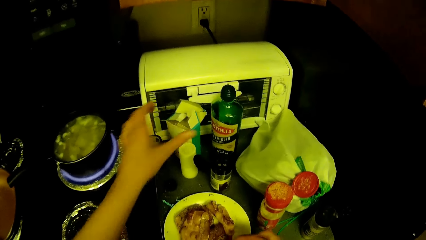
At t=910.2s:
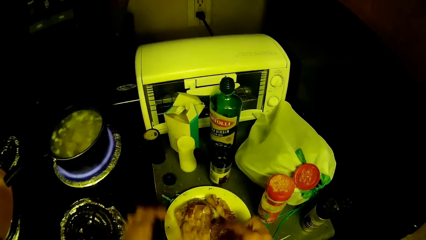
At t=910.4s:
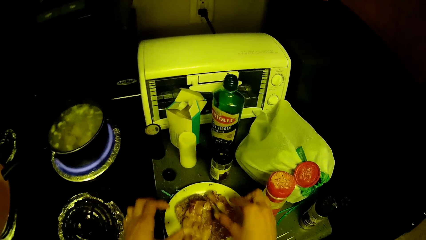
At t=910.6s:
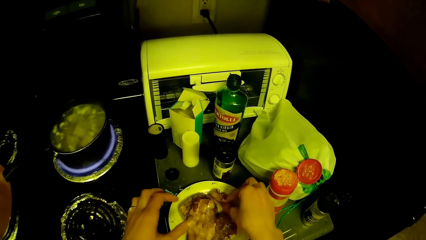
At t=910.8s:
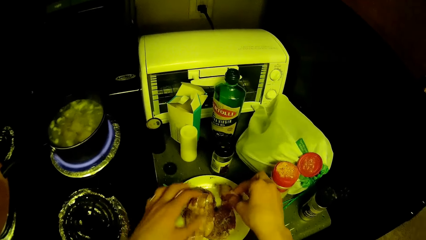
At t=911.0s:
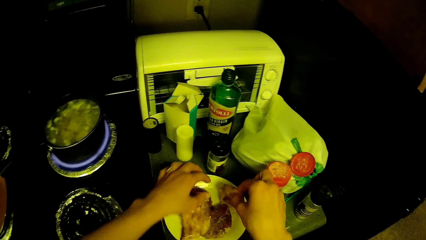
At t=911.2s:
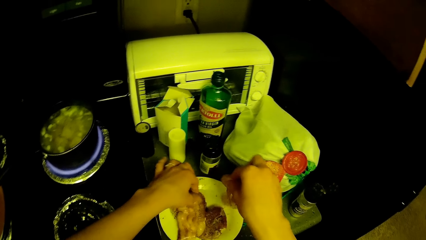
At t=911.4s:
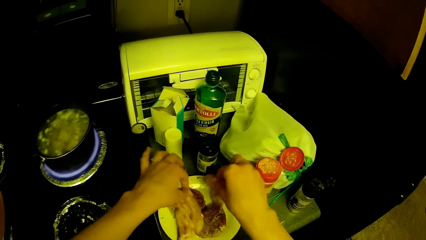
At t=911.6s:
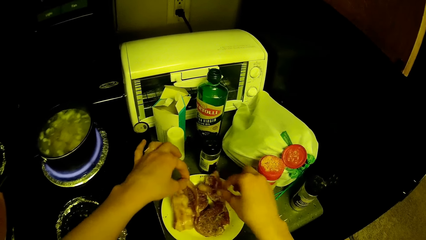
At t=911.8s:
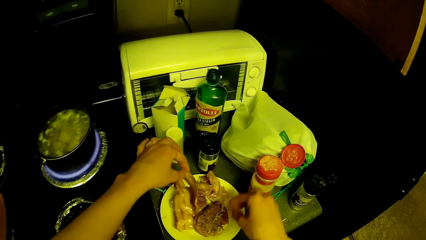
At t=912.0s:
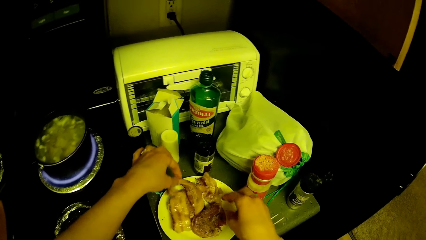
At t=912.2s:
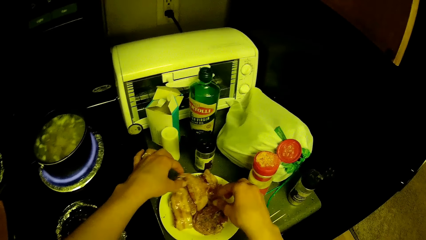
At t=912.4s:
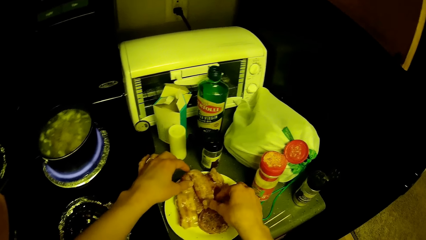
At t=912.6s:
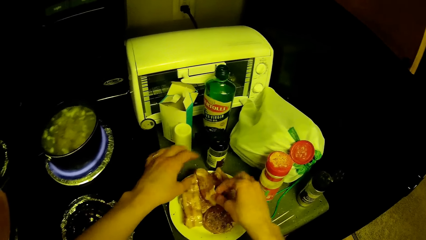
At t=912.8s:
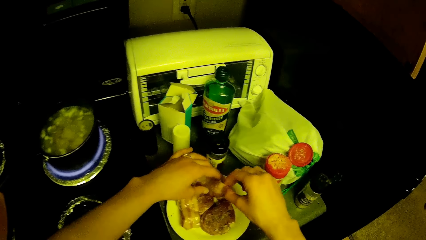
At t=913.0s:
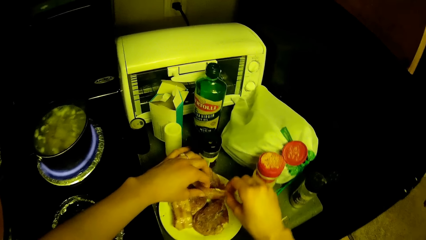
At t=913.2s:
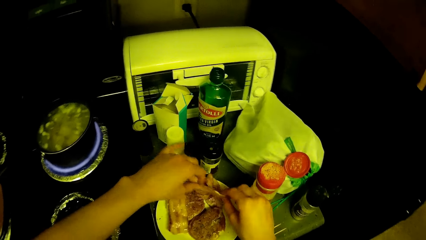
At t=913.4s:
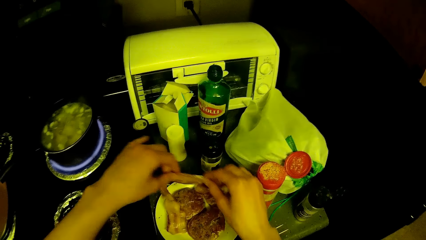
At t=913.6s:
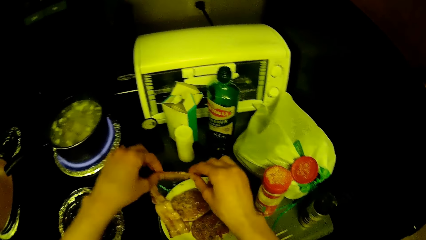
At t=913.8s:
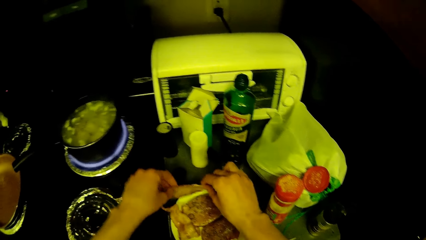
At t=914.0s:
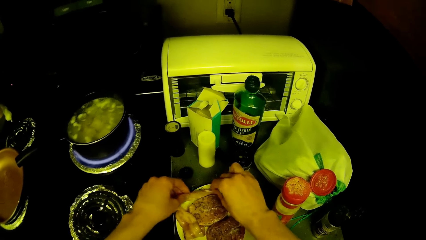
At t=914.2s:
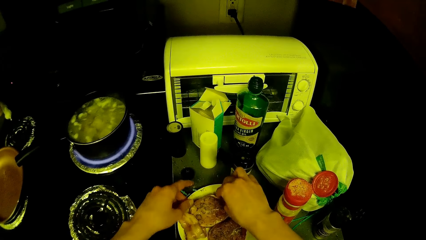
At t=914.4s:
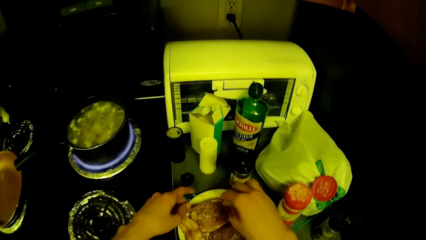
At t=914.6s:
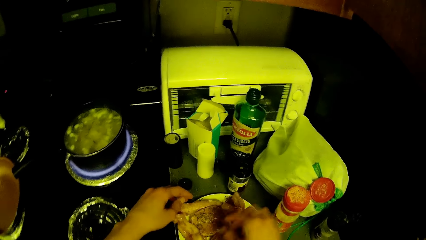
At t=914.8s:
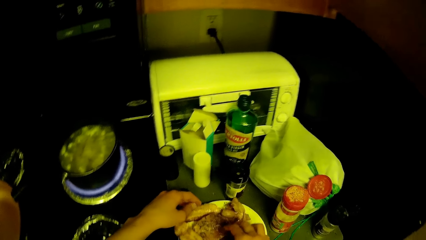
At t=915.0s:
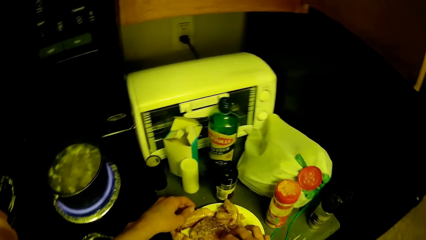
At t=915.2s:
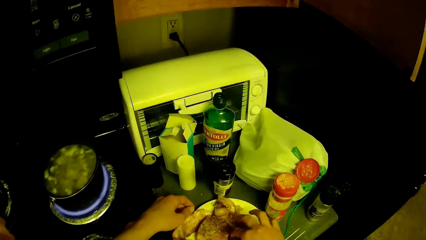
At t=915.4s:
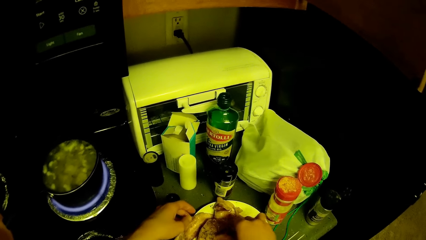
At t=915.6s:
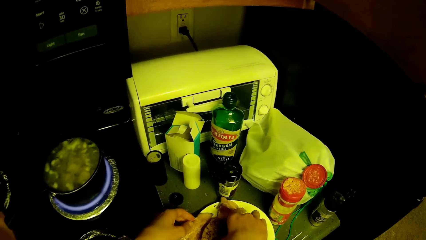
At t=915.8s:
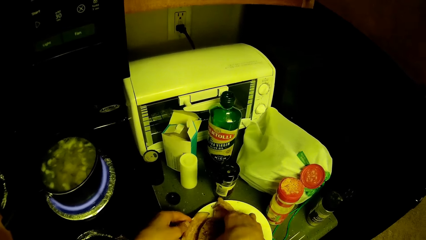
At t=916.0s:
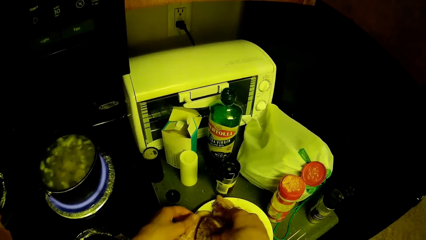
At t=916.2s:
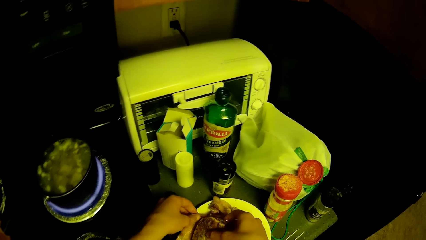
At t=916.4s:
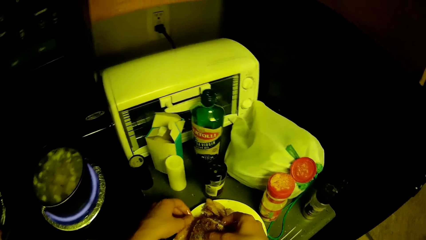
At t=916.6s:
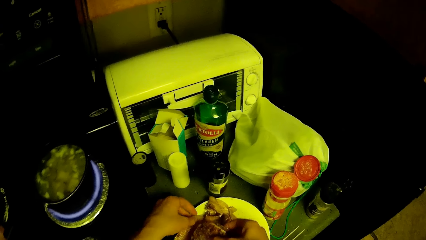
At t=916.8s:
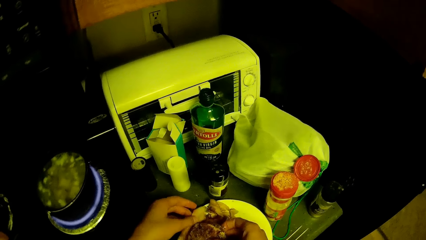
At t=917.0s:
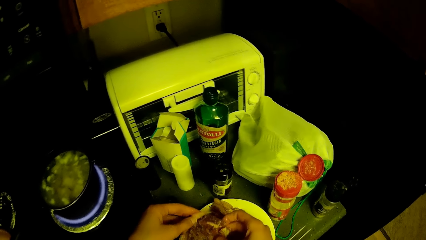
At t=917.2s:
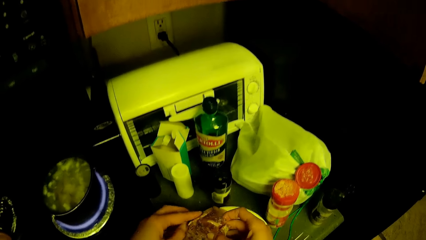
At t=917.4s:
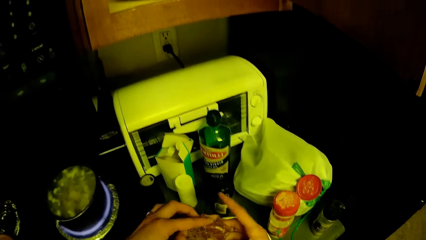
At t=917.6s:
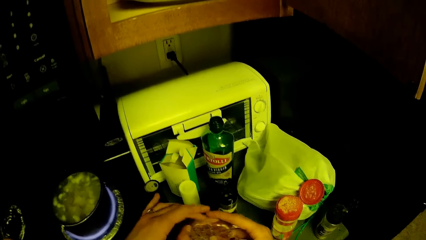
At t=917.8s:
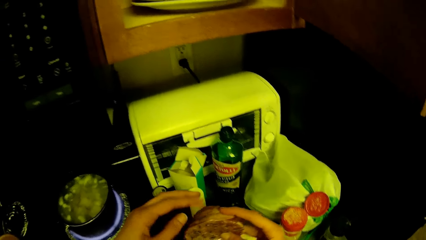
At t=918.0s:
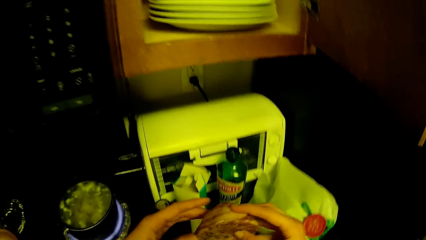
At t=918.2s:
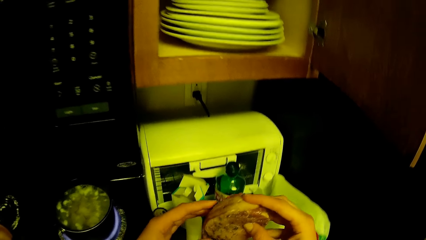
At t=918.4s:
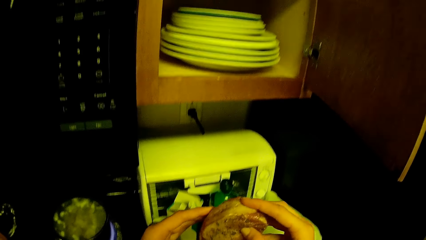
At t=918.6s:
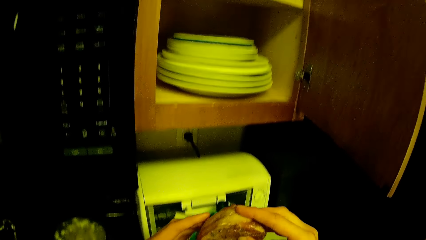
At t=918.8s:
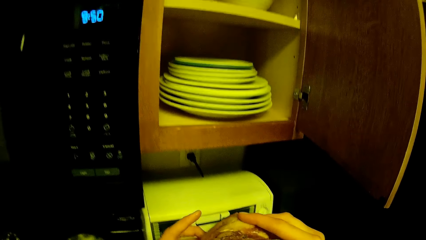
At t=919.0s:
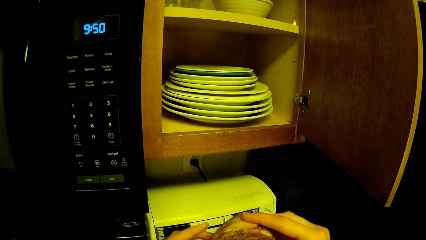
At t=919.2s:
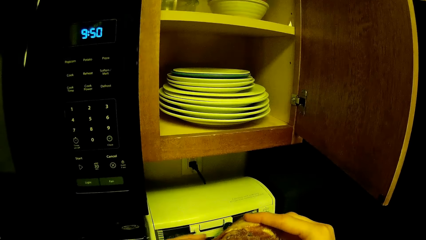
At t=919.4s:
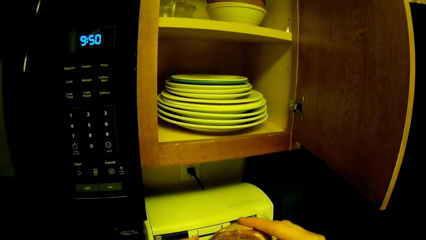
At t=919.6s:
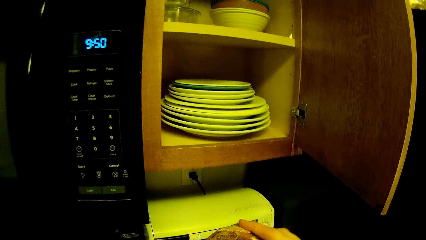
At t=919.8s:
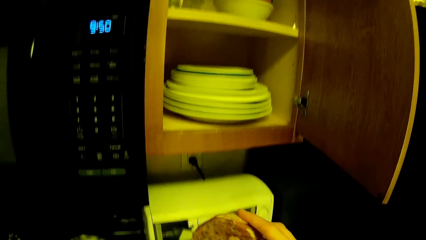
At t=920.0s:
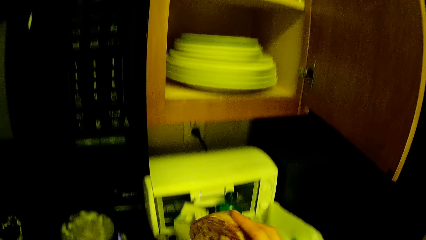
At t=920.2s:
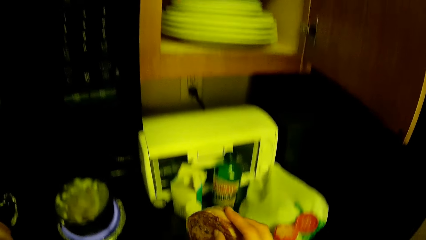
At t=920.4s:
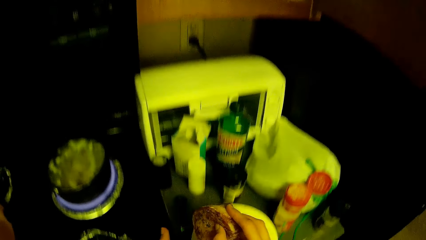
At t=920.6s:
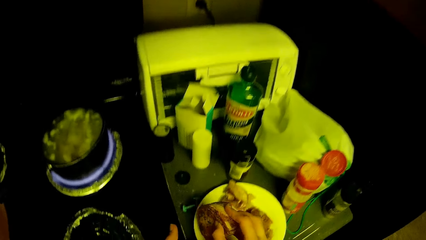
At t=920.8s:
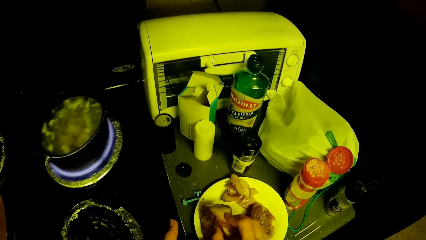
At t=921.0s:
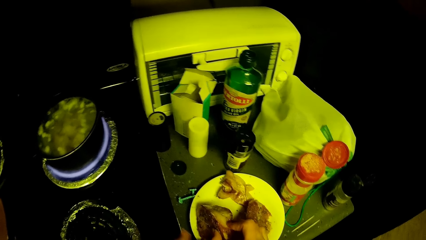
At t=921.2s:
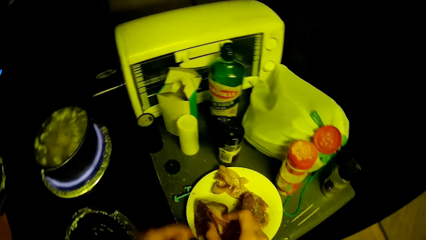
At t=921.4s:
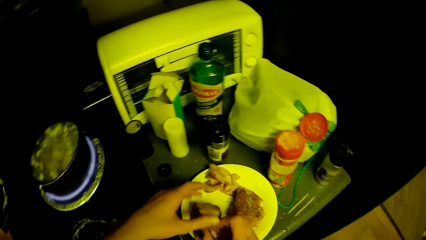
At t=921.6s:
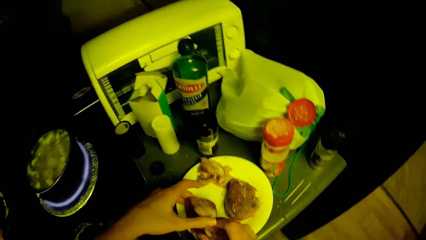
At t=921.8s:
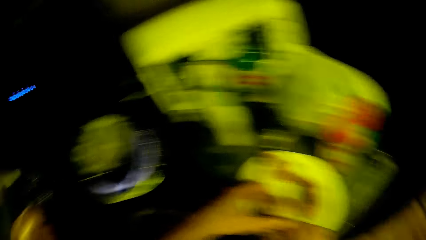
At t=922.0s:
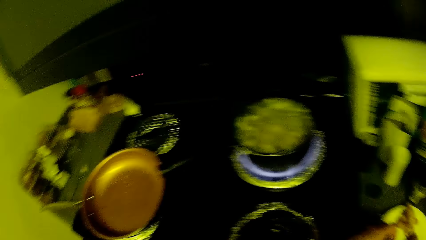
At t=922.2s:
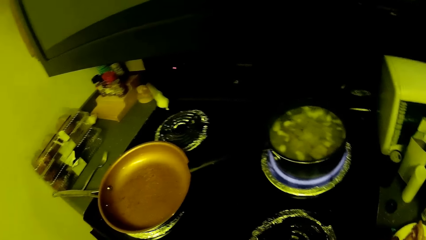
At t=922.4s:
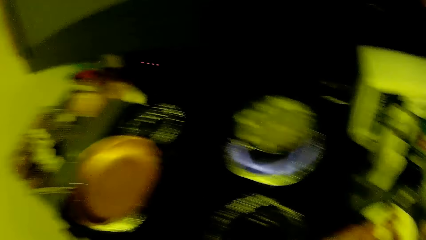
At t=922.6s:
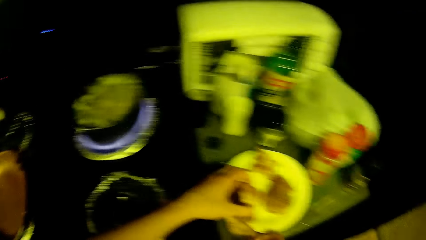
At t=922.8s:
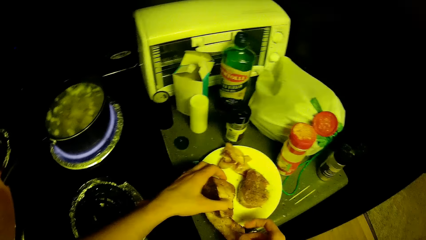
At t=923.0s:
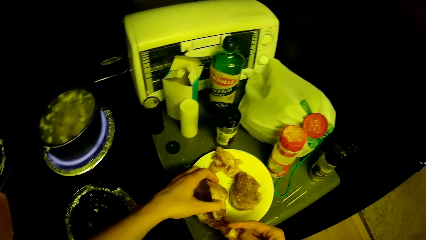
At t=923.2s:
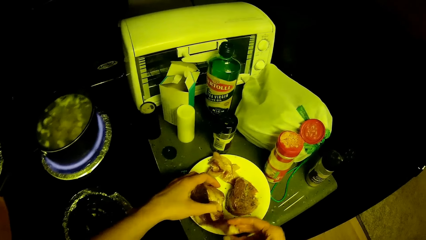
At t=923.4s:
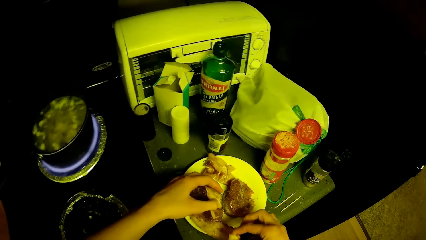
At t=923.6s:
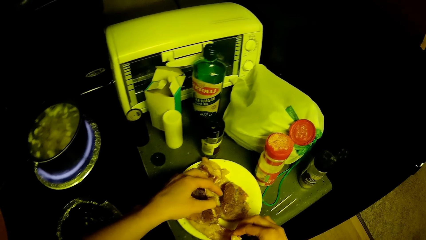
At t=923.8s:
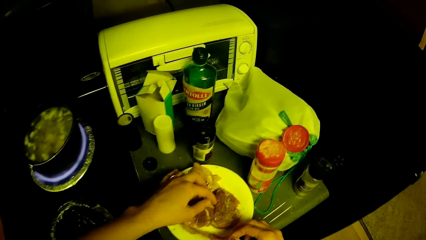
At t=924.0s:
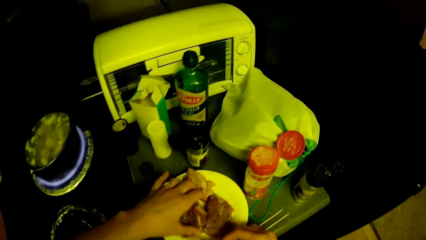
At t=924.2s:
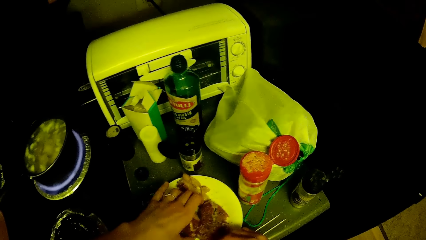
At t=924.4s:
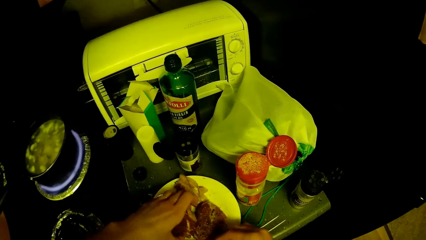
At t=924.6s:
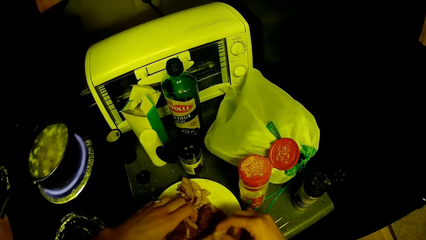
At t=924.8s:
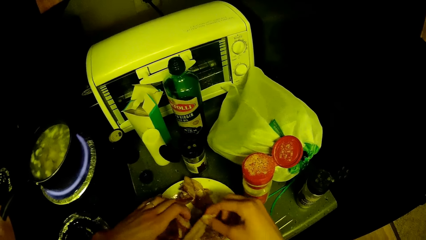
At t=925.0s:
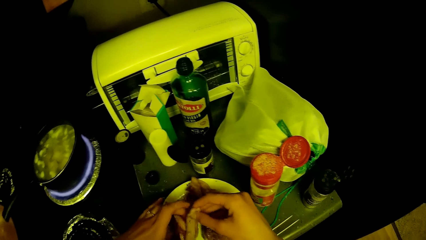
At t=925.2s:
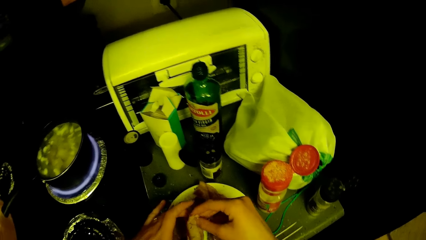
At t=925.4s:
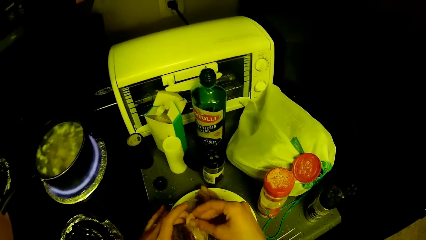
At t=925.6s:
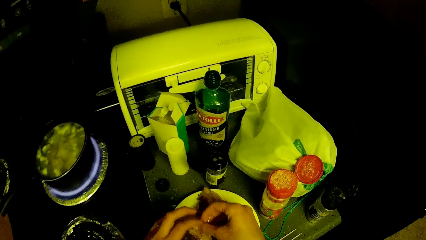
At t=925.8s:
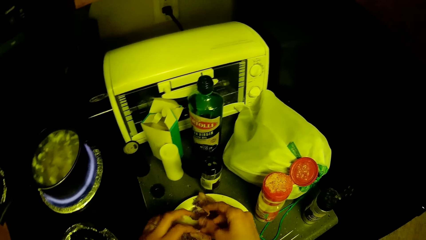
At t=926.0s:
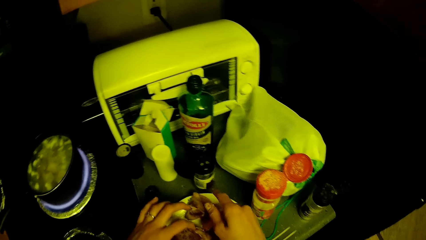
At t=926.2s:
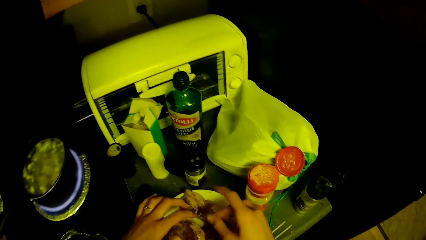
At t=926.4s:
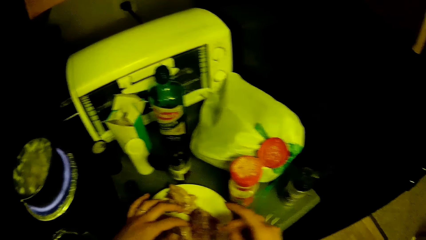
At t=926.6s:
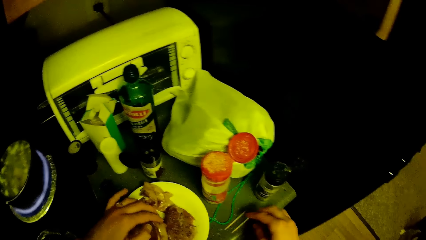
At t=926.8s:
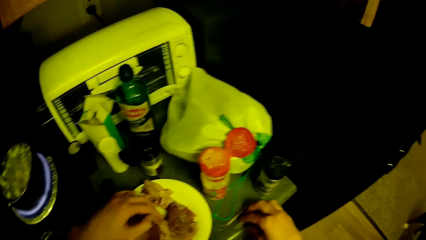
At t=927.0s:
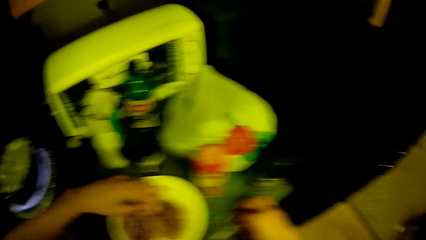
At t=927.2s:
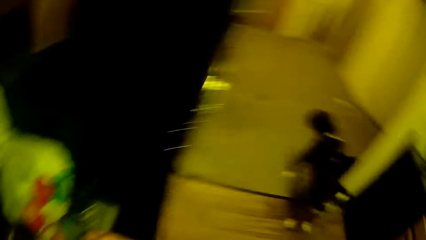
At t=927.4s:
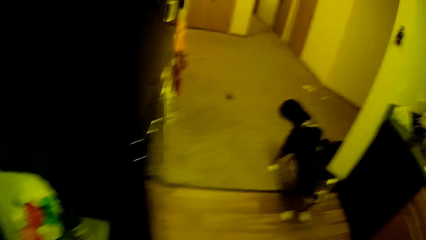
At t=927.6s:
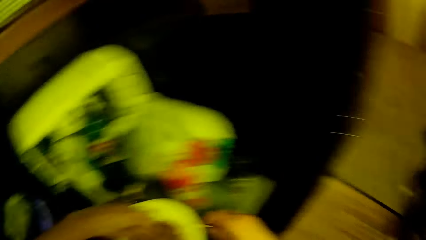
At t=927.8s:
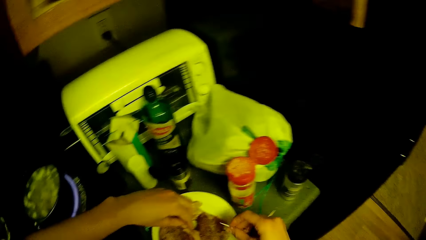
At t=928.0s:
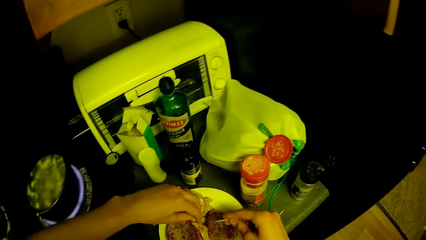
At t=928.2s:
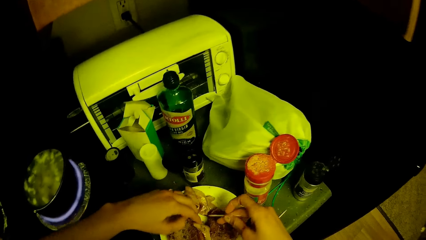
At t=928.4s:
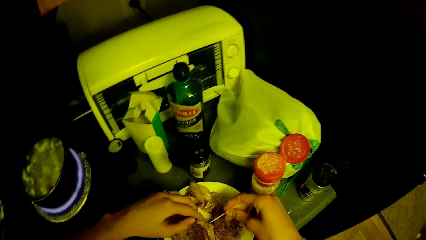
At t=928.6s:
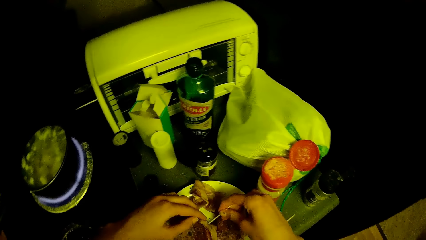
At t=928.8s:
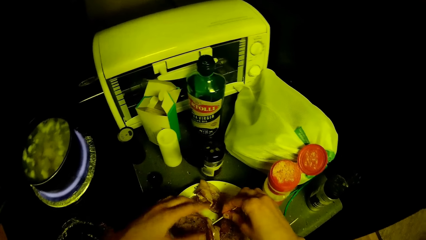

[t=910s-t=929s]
The camera wearer adjusts the meat on the sauce with his hands. He takes food. He holds the food. He arranges the food in a plate.
